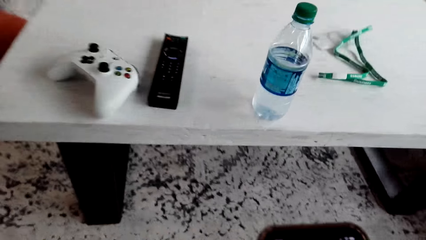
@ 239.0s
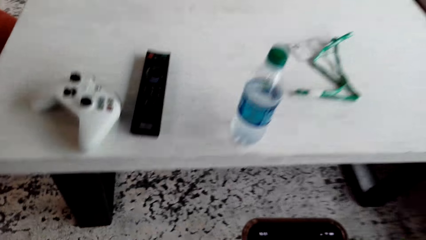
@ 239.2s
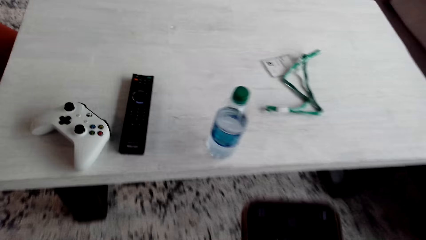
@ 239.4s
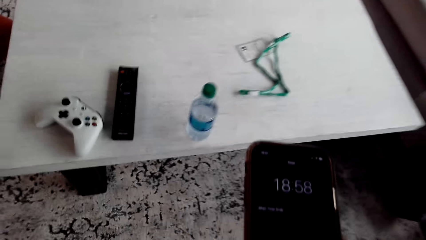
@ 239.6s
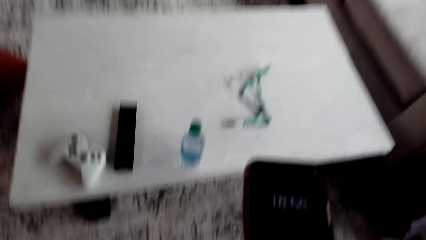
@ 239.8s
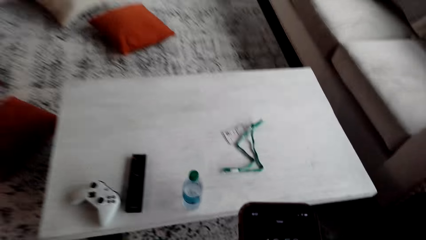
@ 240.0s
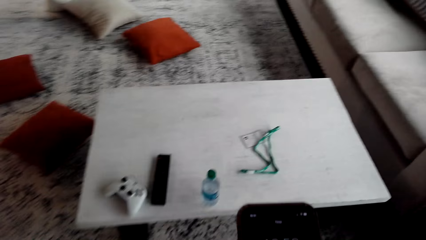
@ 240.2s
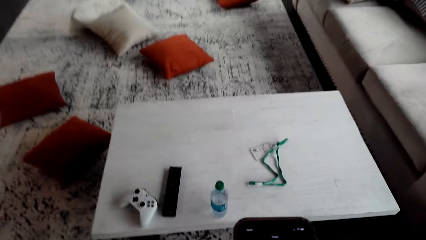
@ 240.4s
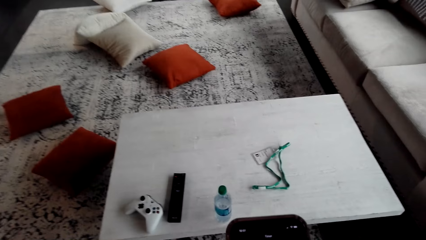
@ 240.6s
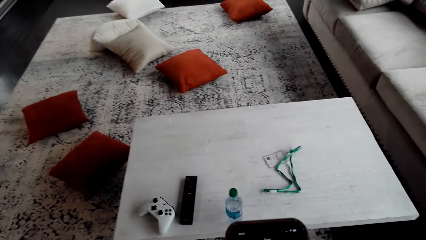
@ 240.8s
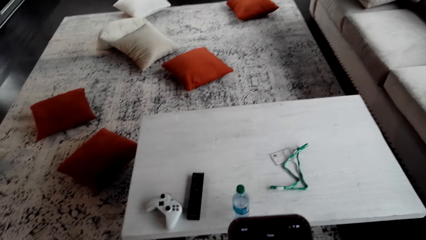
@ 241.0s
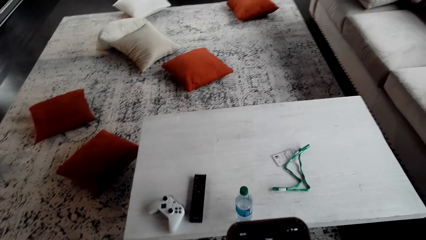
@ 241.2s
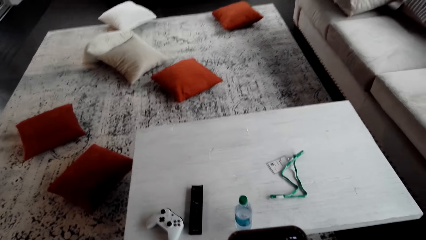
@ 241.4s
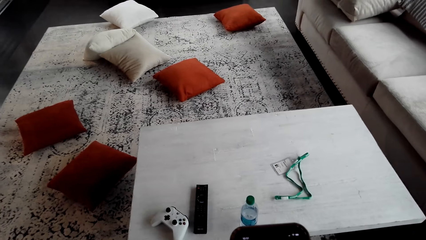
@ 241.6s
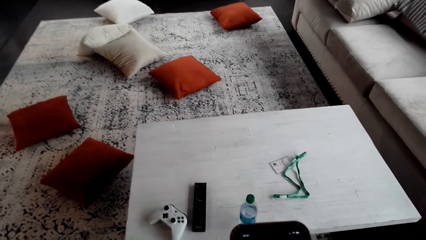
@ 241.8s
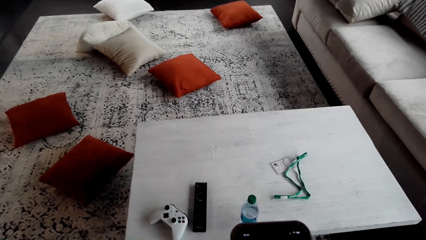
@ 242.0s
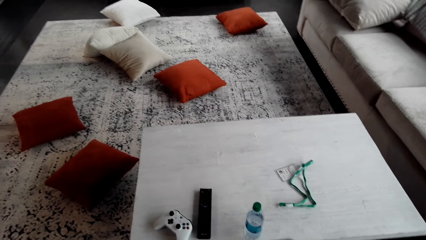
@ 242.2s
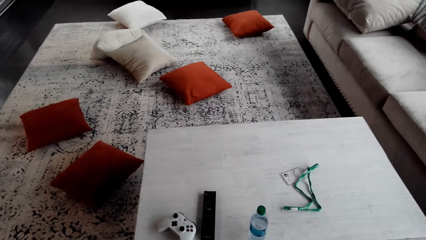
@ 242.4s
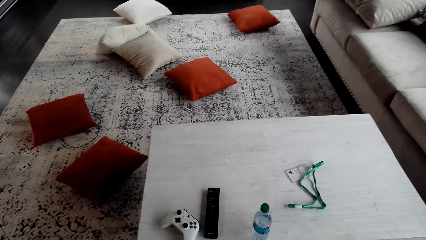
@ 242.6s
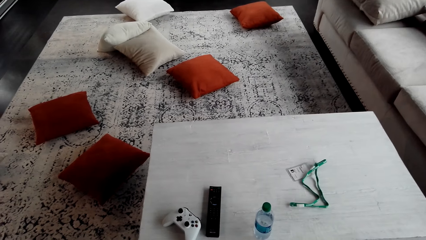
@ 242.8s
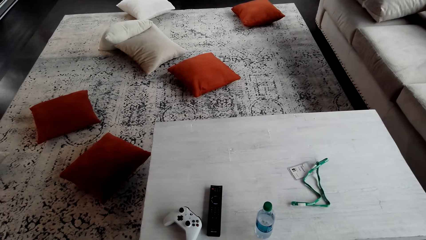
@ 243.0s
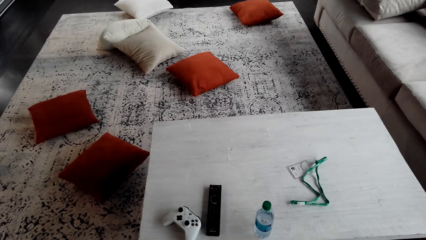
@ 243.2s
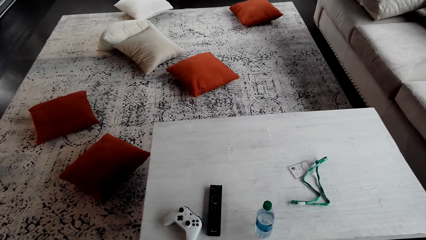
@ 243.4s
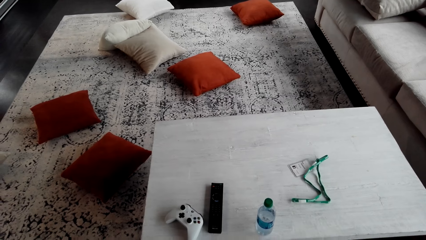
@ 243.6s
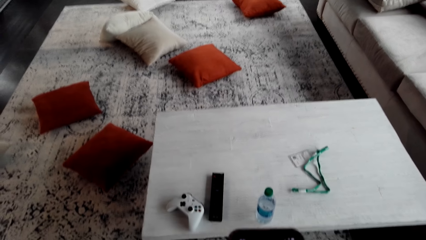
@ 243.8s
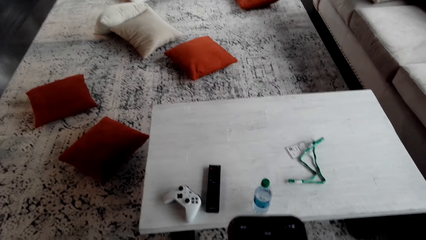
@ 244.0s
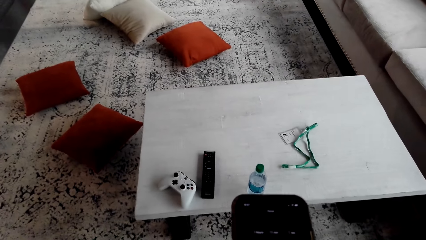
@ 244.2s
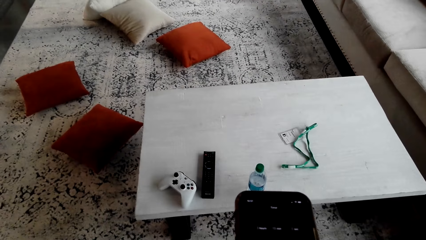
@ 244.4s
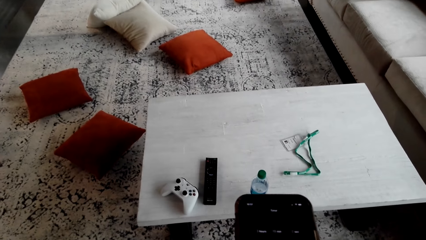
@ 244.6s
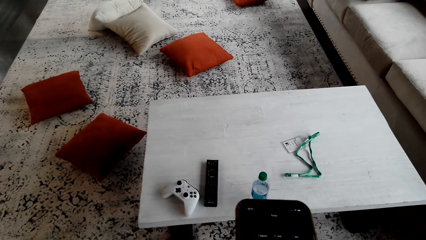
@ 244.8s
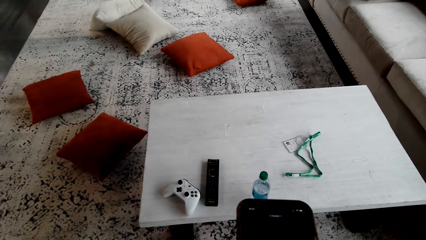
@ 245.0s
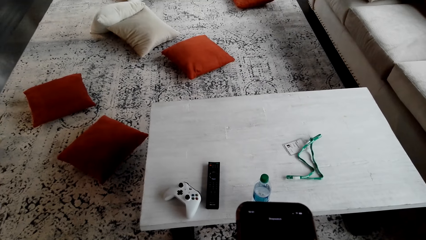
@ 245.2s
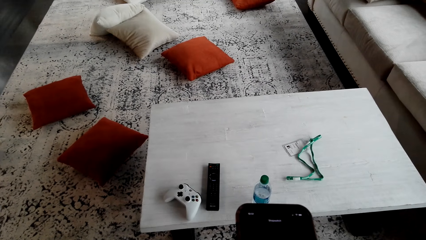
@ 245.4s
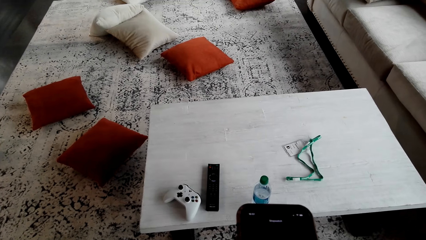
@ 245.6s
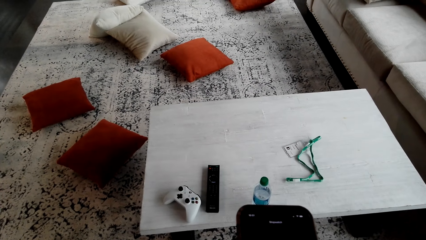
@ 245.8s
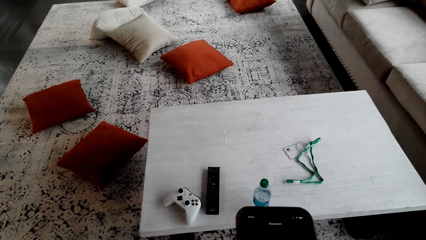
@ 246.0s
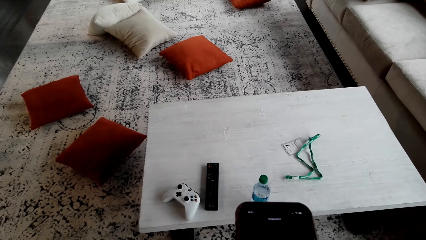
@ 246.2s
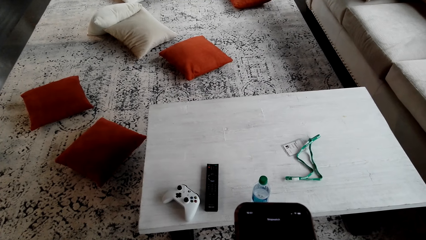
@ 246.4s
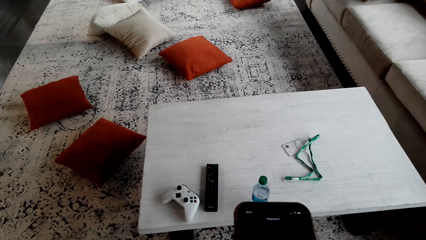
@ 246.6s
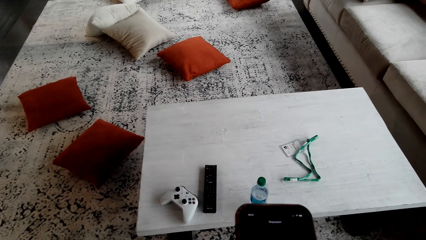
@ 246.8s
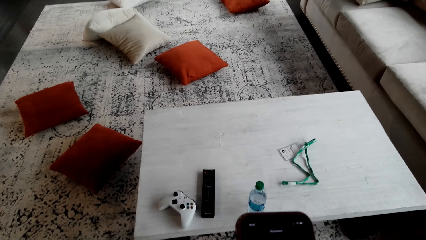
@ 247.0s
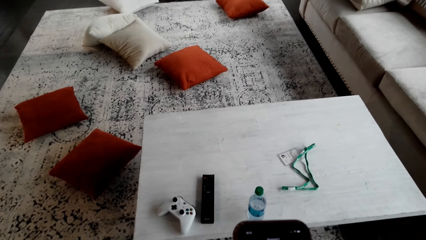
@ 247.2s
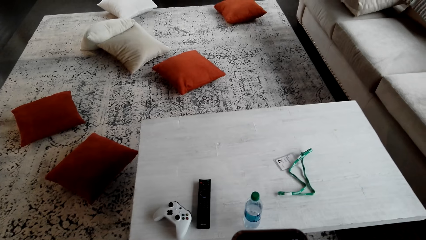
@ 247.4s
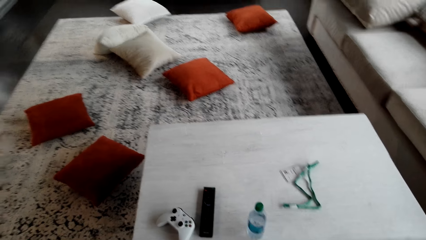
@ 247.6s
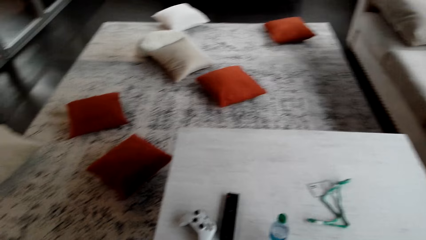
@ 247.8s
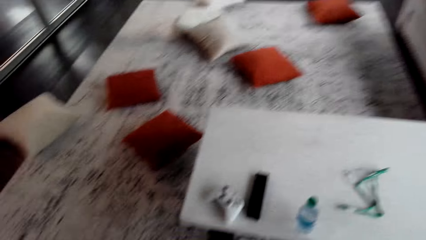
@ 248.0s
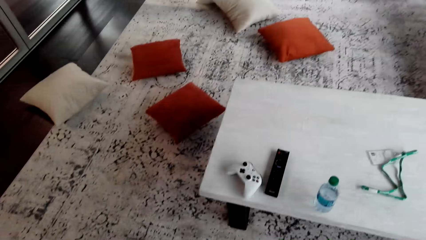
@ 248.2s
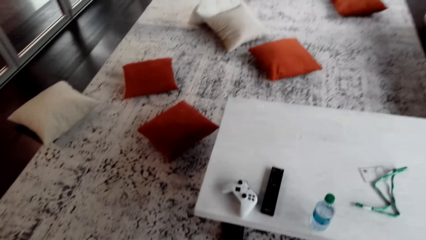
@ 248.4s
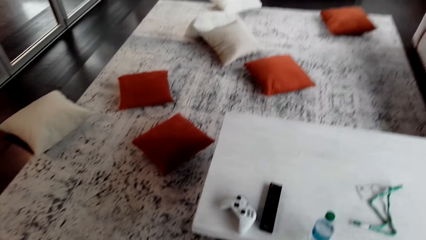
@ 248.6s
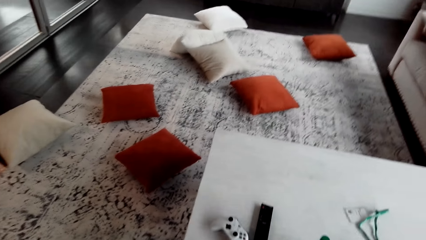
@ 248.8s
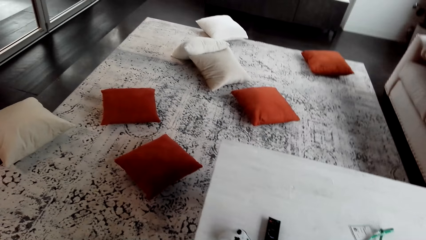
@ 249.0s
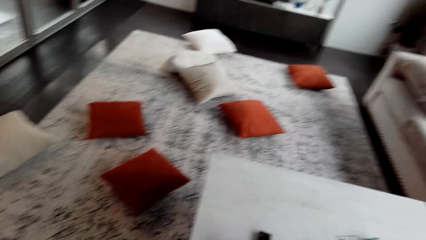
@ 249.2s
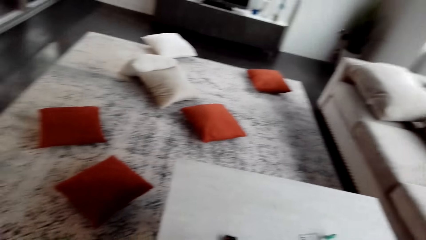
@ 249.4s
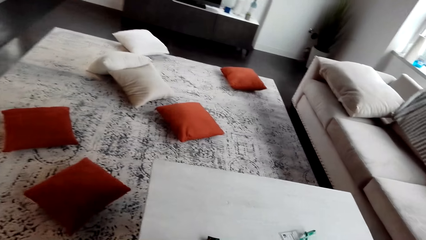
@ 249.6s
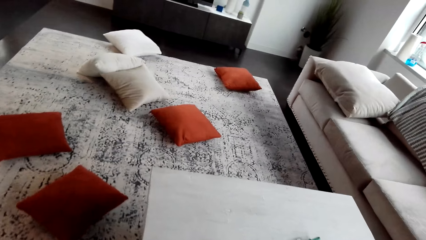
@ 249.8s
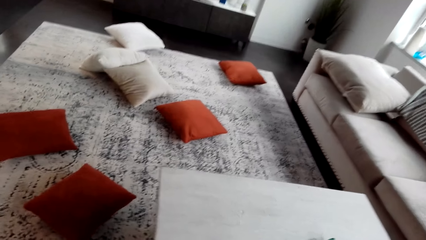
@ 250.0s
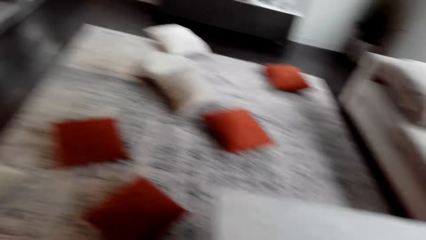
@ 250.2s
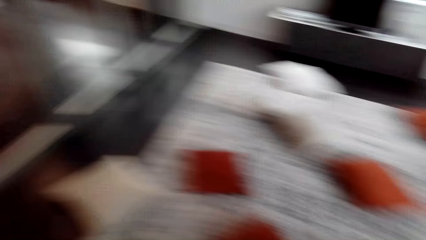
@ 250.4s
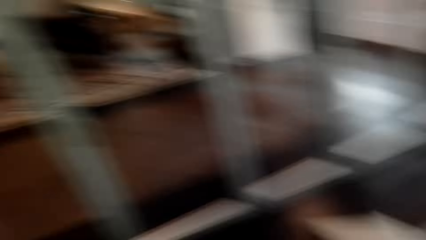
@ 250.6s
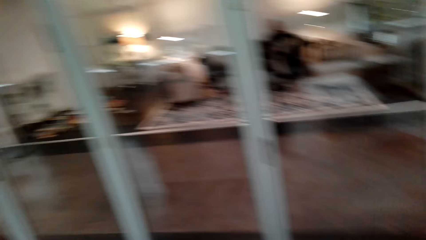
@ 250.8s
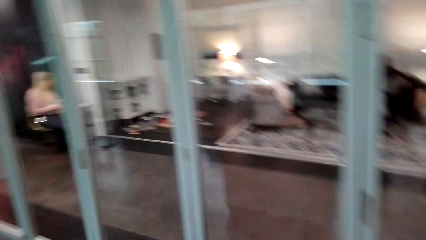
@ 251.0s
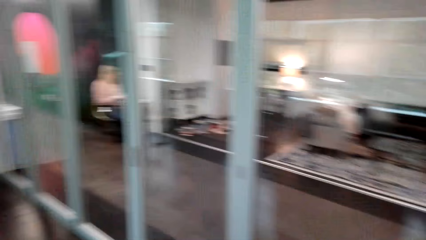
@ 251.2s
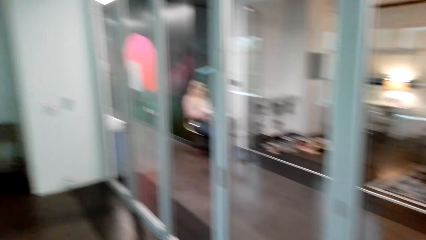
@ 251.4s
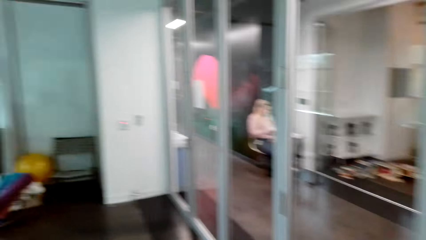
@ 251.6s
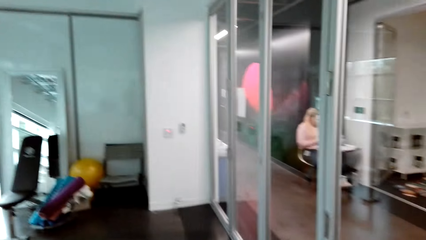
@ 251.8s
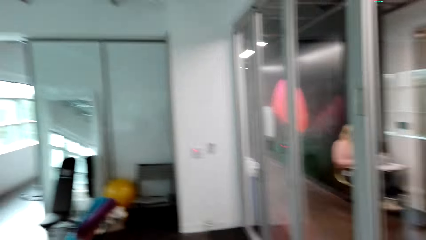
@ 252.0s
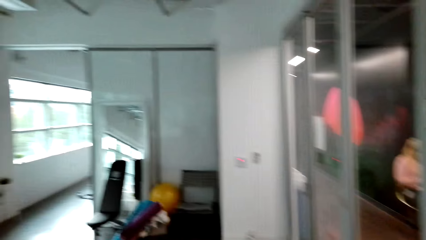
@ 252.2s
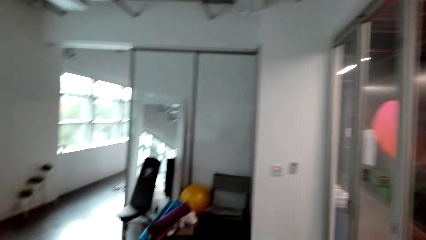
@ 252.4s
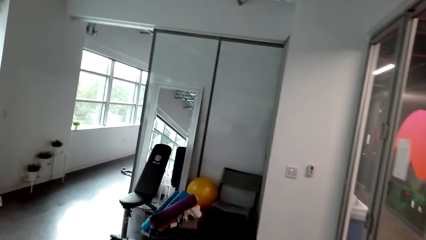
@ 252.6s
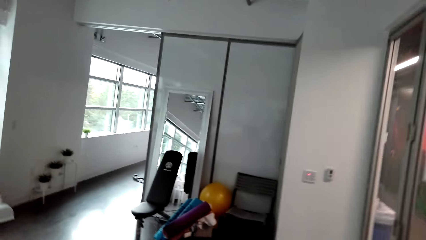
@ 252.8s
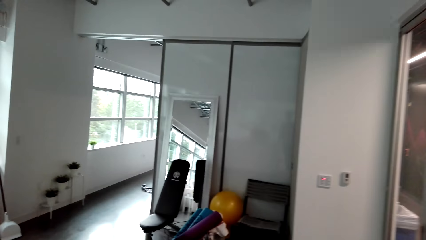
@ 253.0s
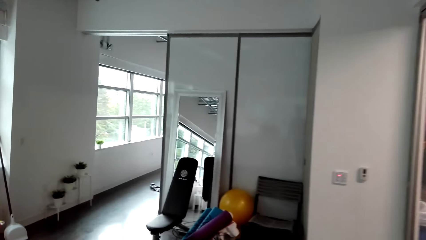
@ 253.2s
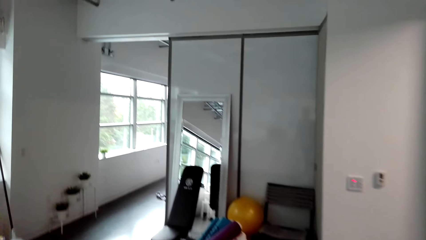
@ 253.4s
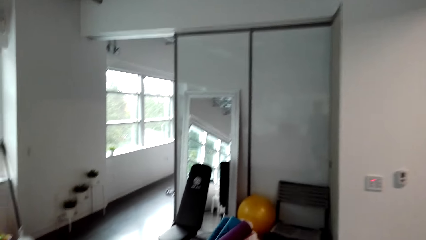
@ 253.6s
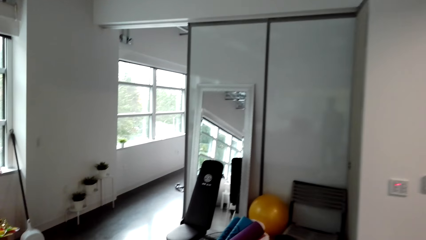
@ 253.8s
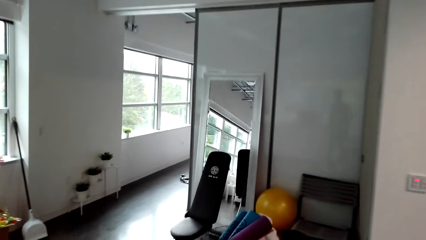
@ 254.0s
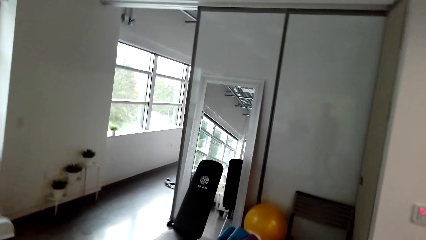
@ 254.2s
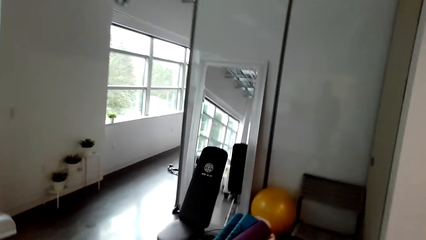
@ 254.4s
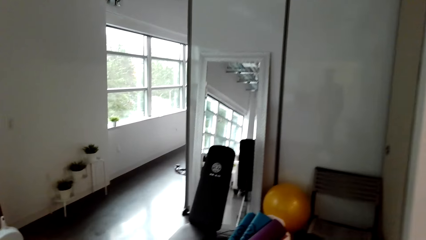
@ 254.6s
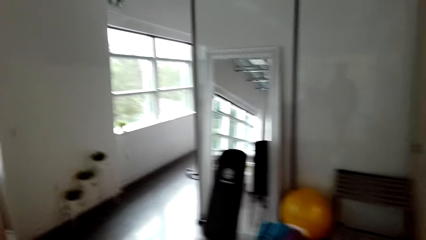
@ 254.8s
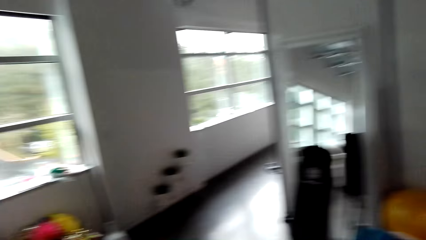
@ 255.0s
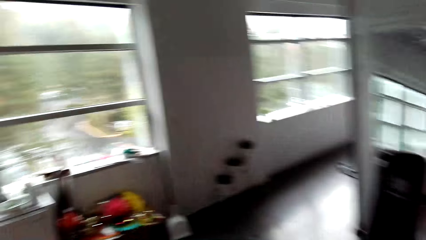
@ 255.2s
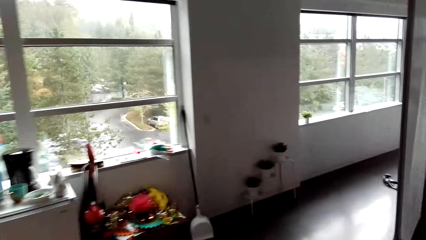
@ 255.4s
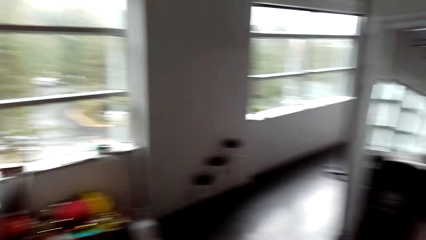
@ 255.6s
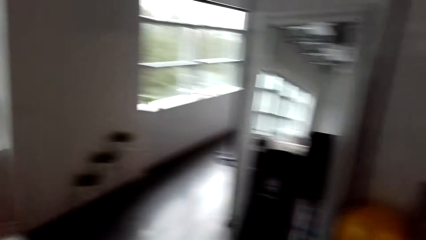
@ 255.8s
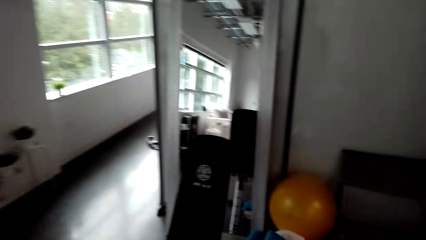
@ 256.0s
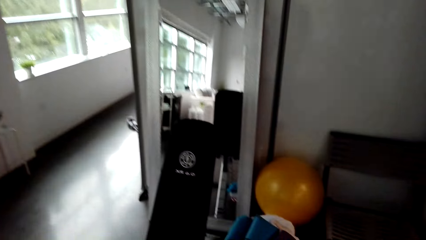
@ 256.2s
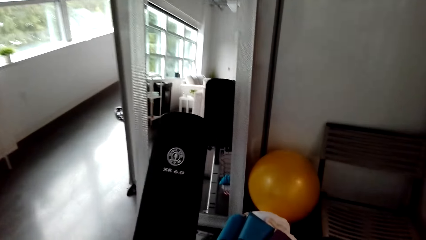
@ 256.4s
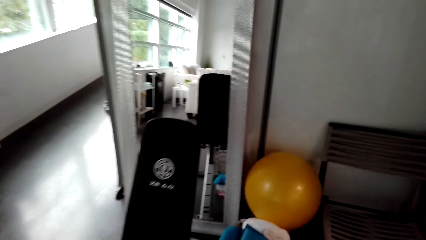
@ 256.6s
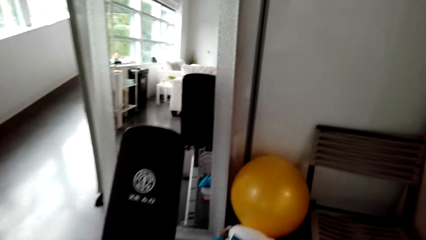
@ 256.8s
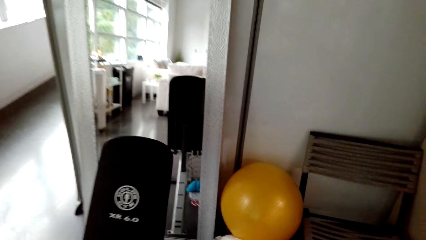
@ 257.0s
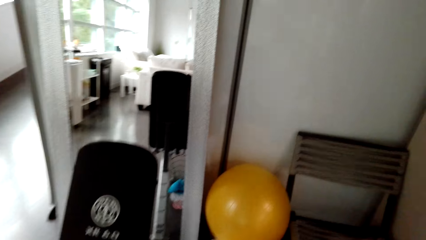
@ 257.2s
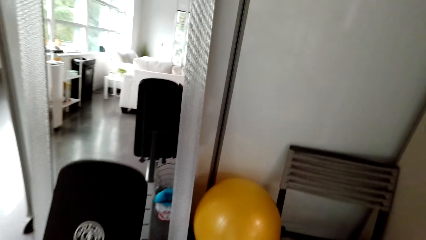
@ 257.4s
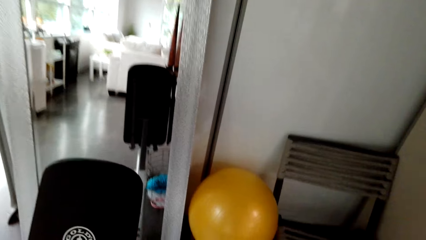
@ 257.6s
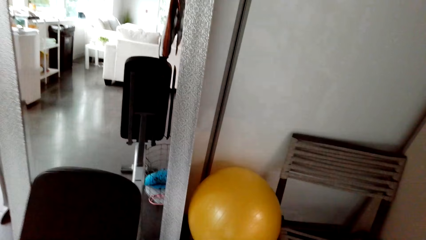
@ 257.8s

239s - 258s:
The camera wearer stands up. They use a phone. They walk around.
